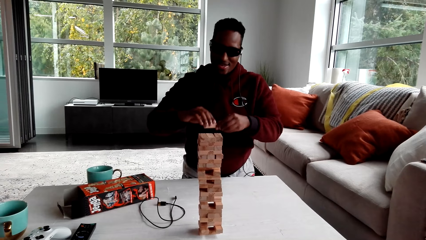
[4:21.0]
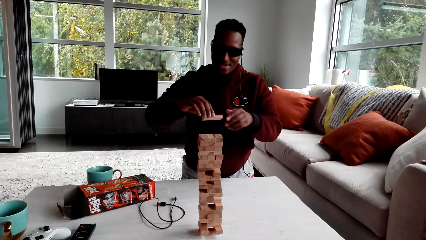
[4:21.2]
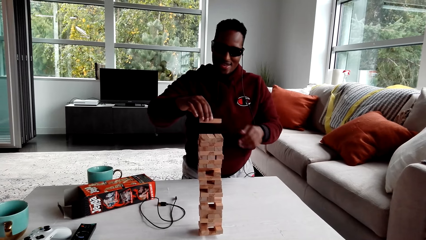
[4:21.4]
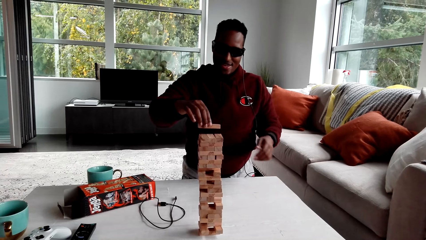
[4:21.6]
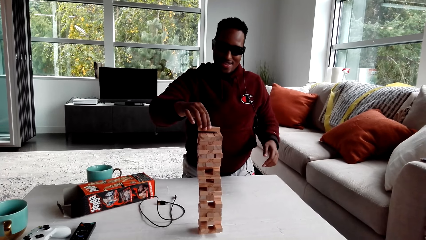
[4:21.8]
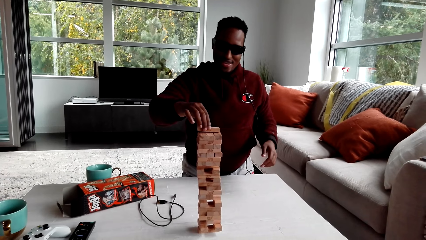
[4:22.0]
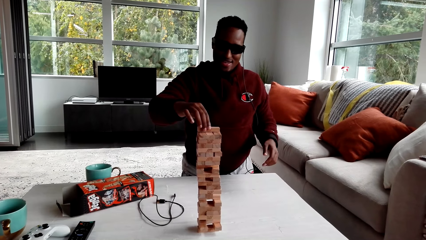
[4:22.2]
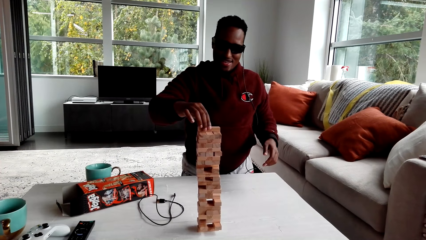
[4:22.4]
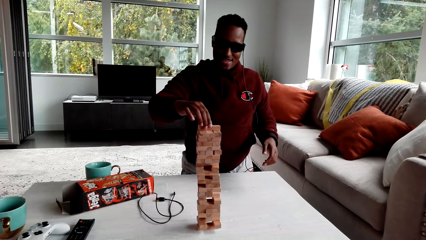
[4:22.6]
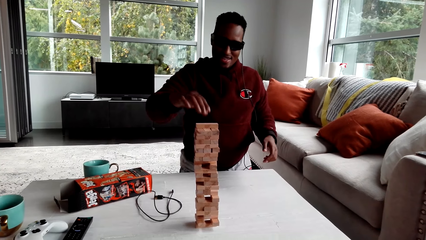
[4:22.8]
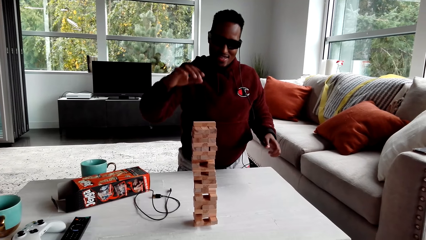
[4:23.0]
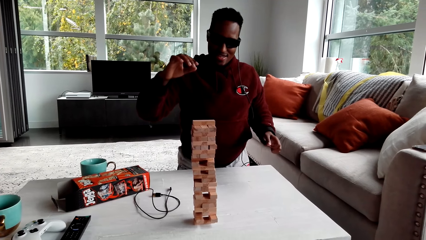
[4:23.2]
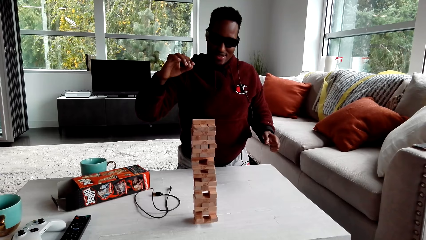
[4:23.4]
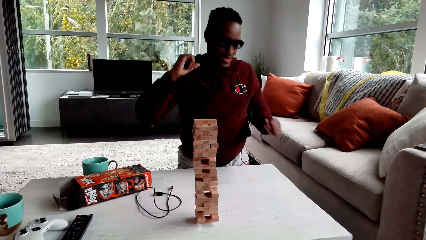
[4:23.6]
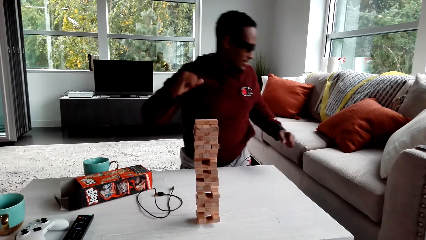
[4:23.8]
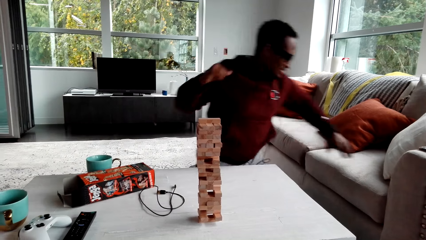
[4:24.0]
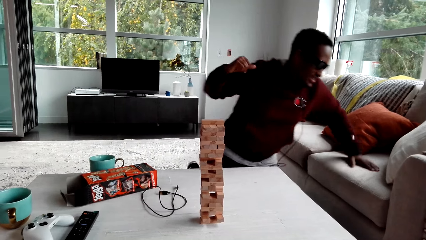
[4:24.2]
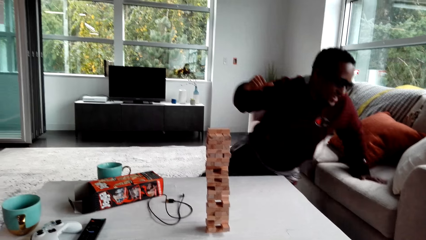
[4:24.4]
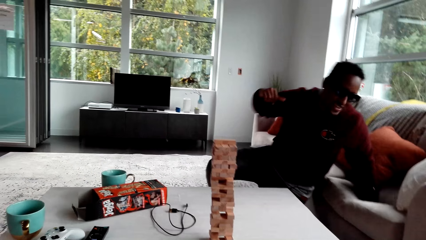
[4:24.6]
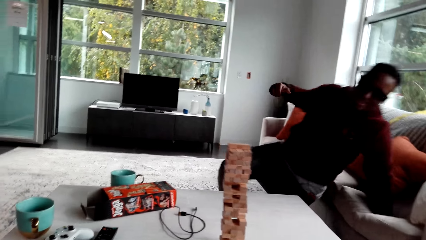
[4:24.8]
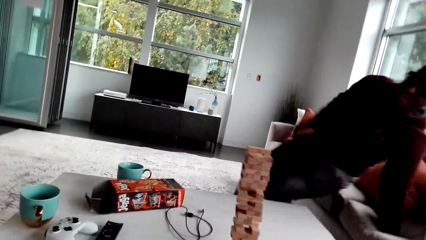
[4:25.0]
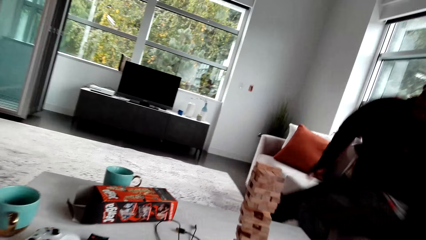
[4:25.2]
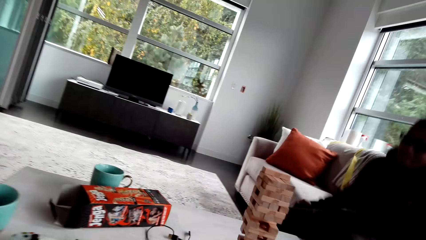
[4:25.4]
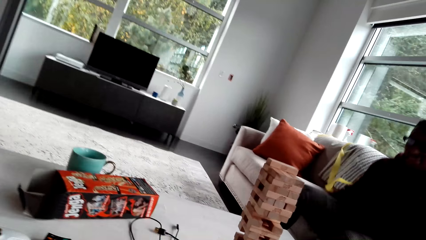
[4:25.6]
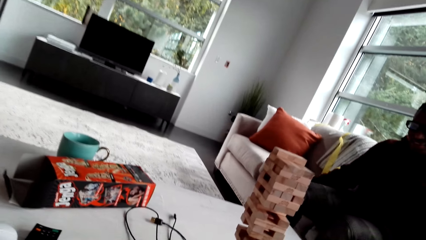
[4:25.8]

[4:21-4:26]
A person plays a jenga game.

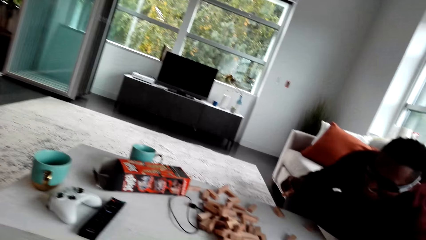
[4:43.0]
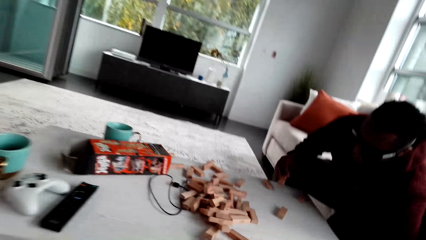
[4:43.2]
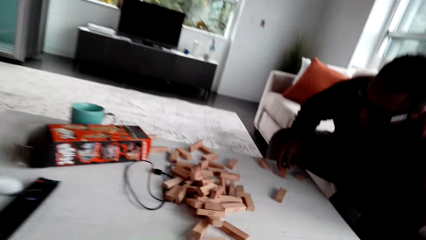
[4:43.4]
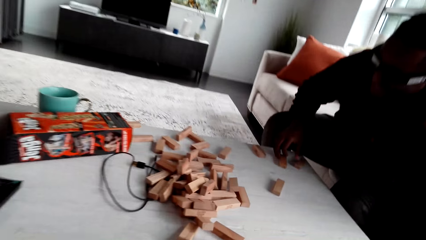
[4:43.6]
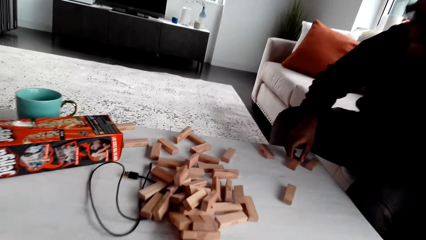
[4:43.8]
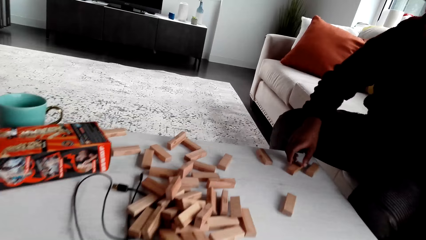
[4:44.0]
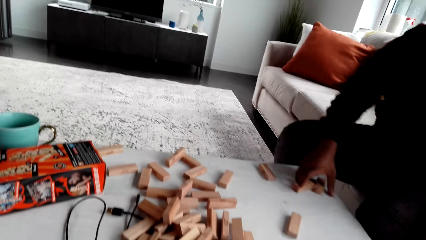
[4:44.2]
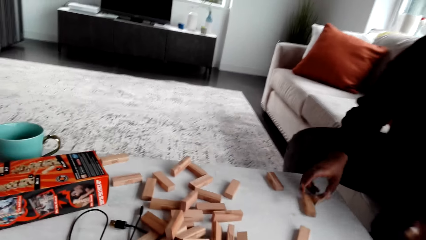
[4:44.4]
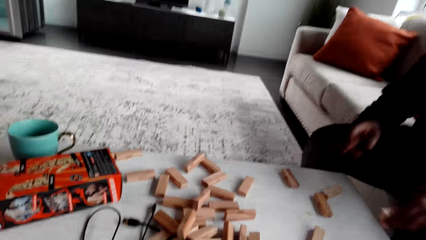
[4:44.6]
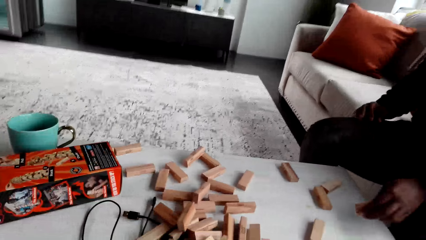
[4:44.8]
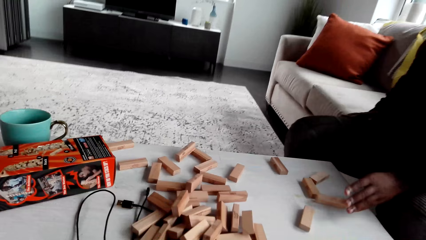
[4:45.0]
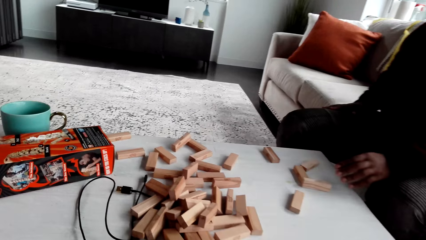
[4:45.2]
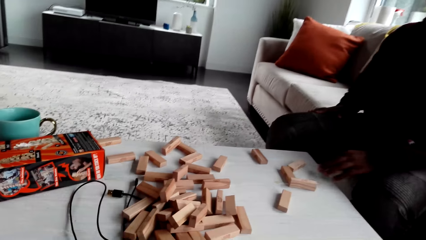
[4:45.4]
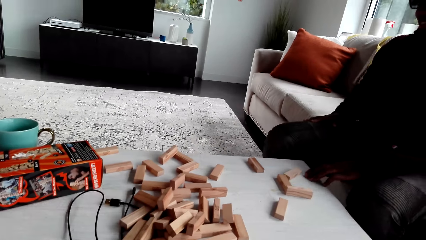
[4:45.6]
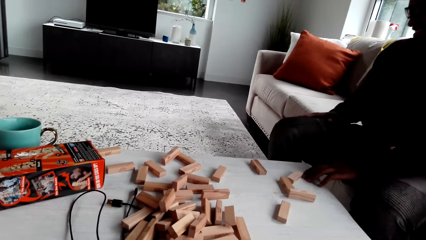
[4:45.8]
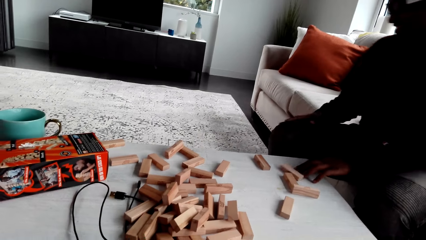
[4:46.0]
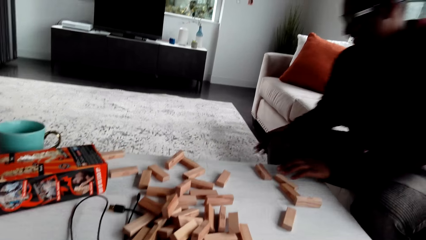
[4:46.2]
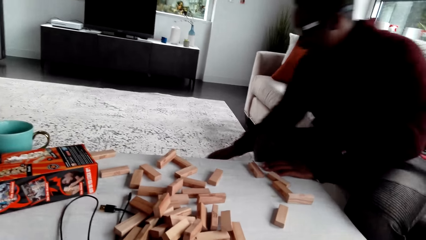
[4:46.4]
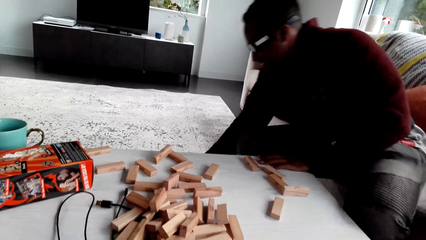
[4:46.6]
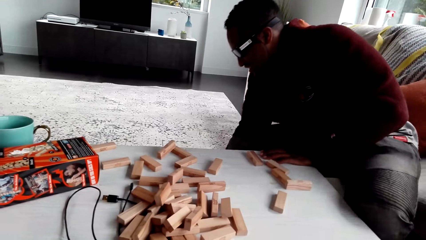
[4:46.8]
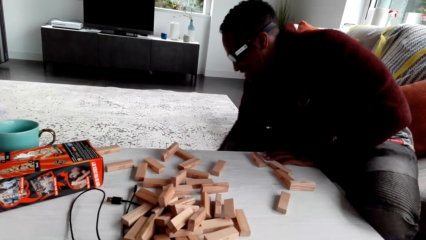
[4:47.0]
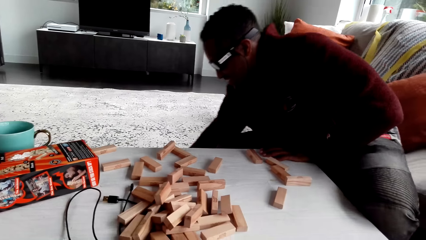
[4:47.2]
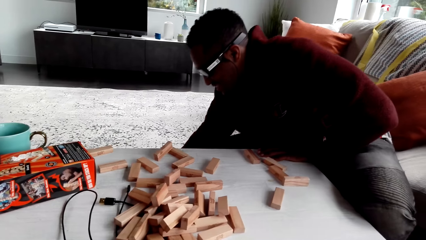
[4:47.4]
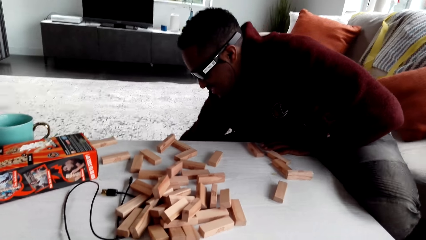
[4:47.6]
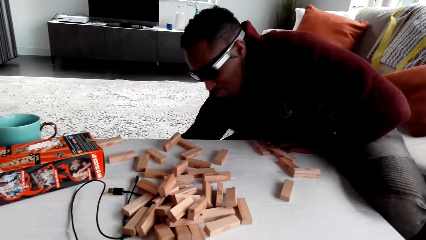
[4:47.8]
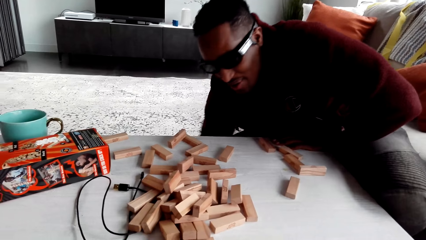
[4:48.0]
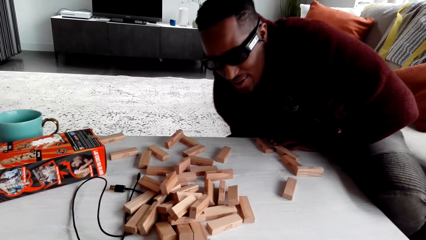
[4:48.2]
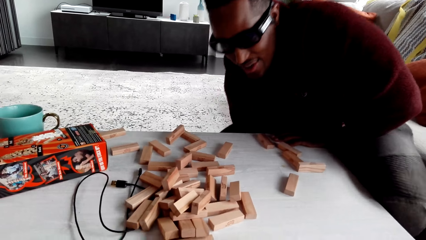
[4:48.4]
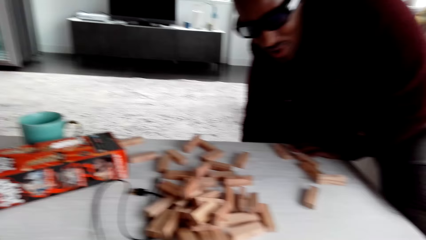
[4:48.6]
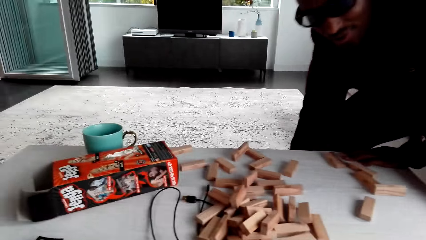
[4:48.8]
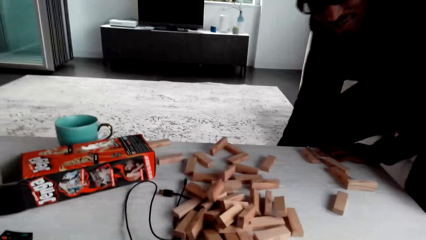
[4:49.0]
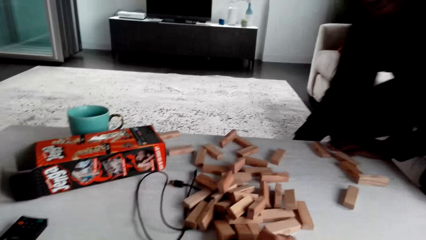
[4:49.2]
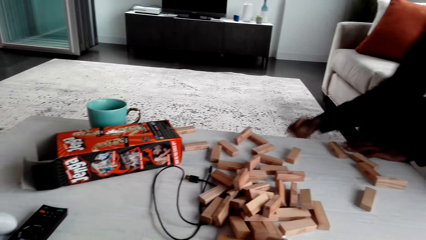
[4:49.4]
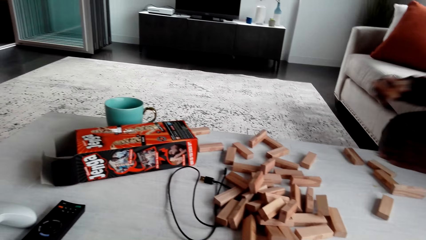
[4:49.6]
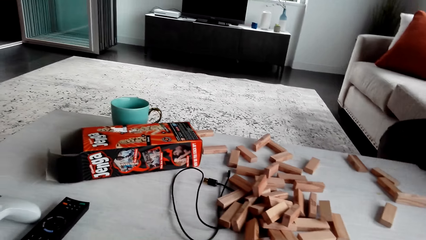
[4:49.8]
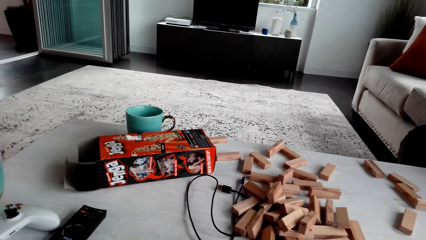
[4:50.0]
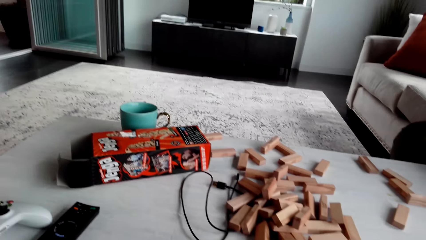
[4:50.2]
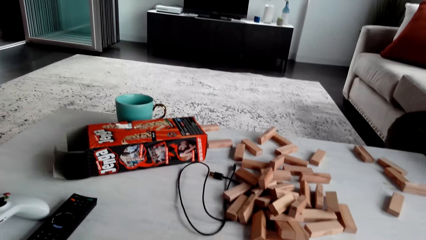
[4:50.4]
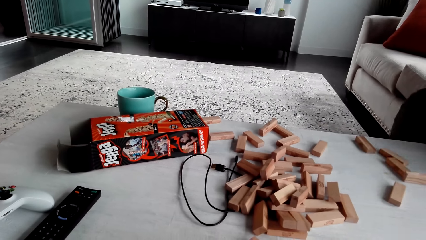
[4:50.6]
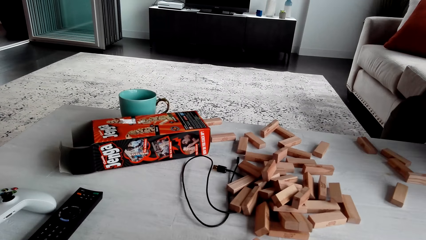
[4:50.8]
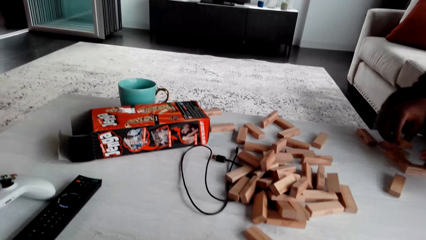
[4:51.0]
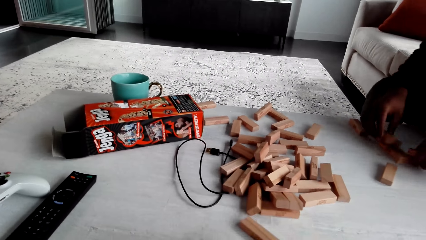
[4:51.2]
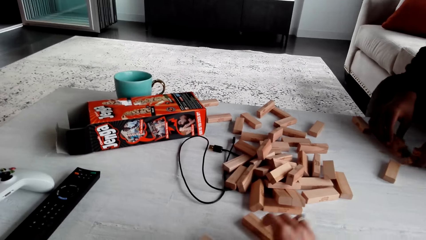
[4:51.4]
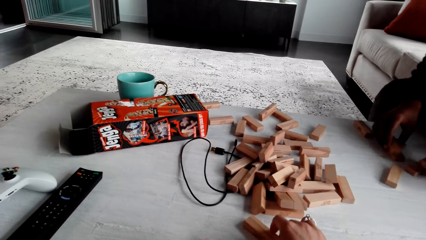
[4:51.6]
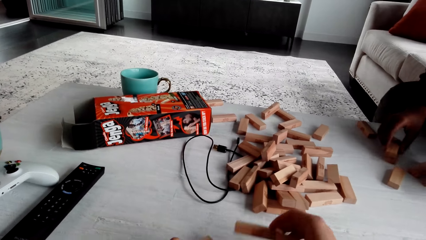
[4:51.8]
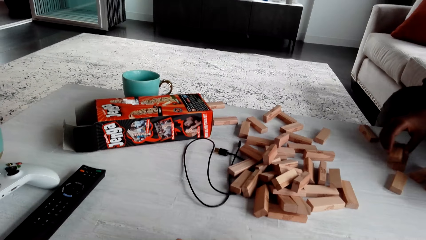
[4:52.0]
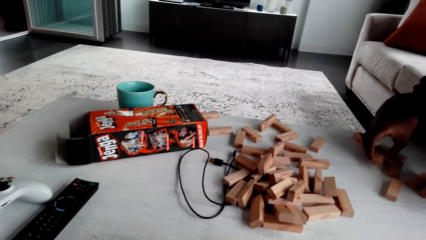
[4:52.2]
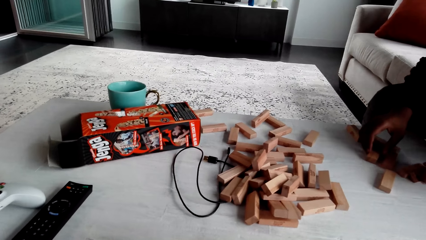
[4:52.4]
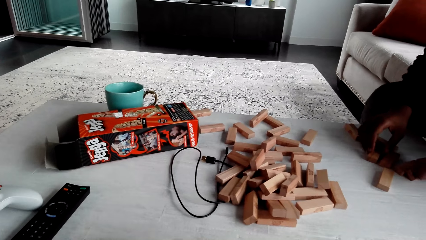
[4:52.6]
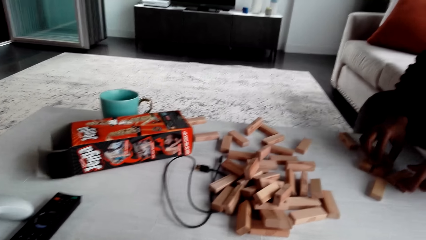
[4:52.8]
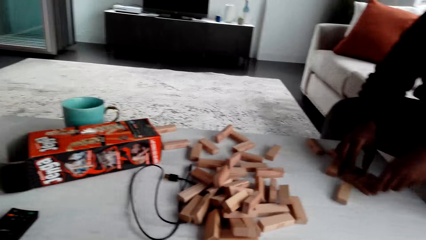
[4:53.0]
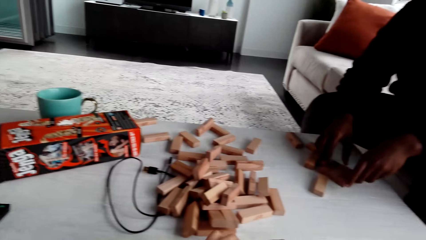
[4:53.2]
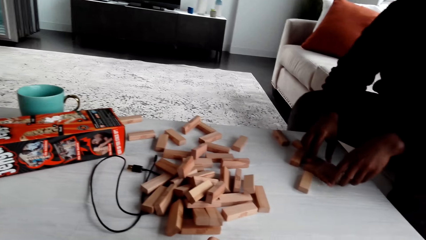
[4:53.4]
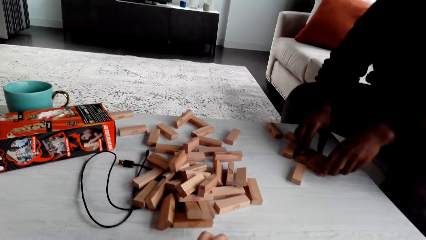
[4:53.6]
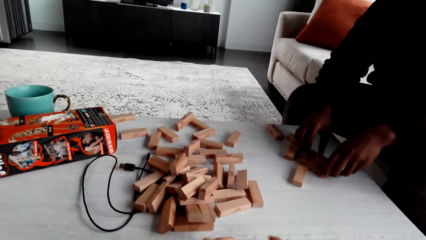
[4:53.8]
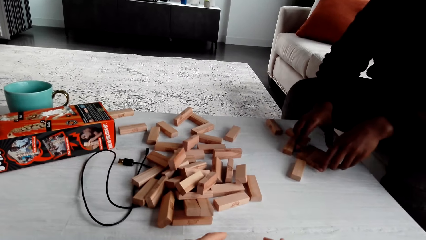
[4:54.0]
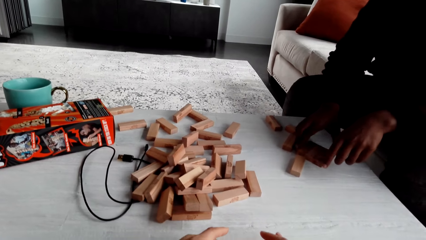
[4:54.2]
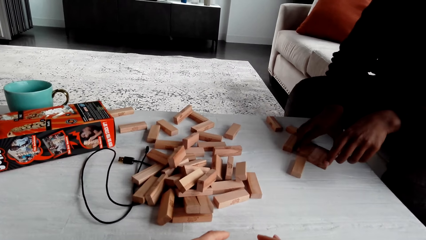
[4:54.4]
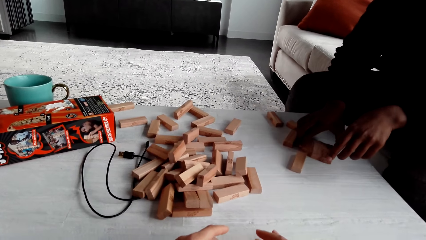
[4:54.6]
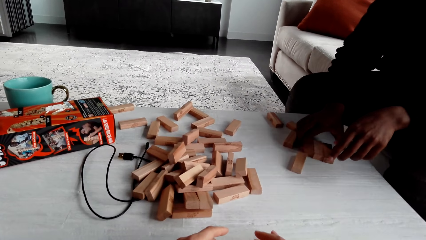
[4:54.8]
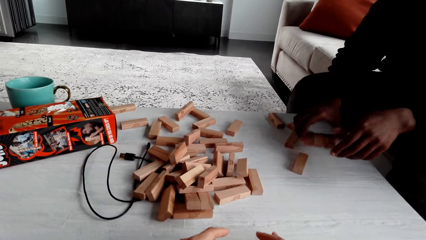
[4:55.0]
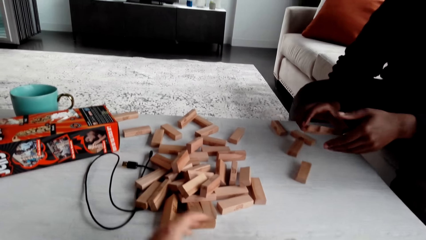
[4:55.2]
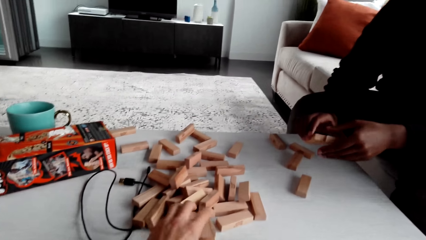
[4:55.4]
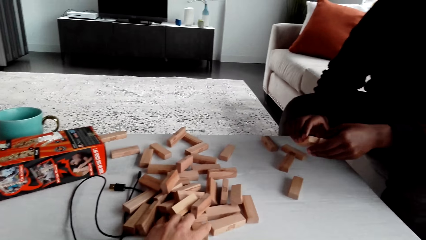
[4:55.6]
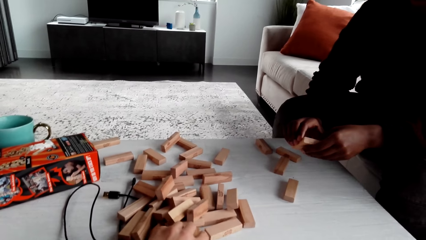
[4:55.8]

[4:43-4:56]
The camera wearer puts a jenga block on the table. A man picks up the wooden blocks. The man dialogues with the camera wearer. The camera wearer places the wooden blocks on the table, builds the jenga wooden blocks, and dialogues with the man. They arrange the jenga block. The man arranges the jenga block.
